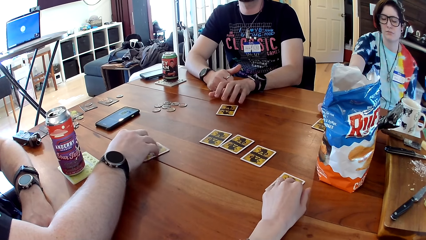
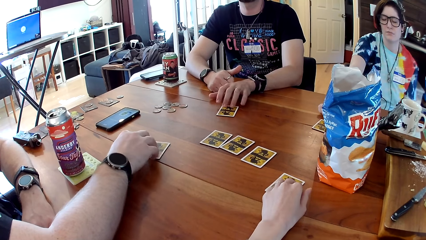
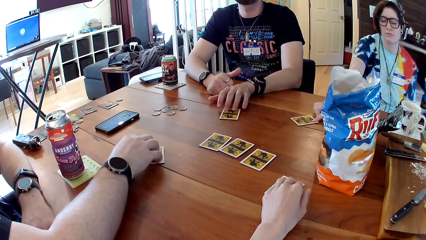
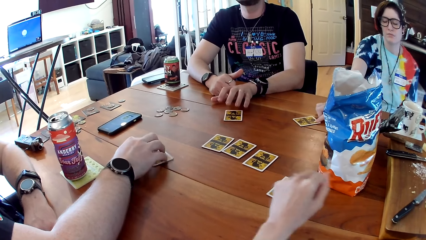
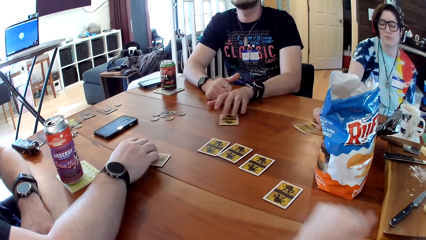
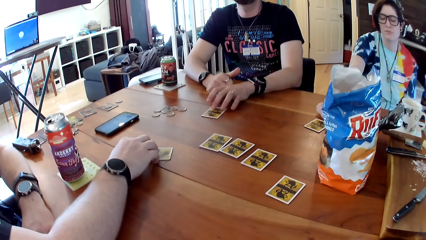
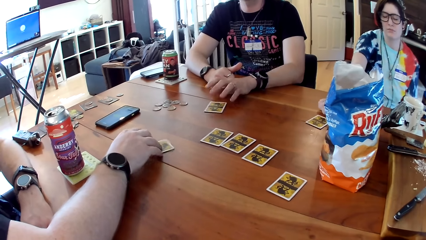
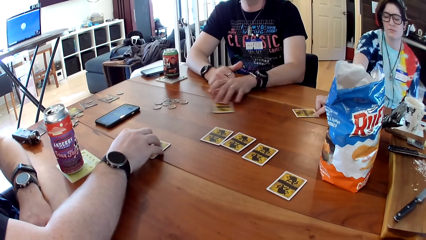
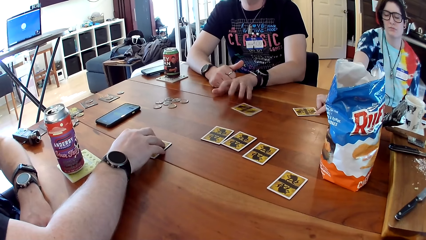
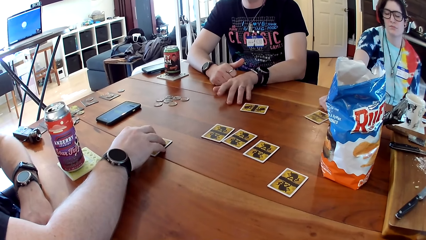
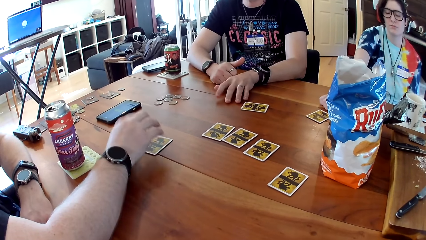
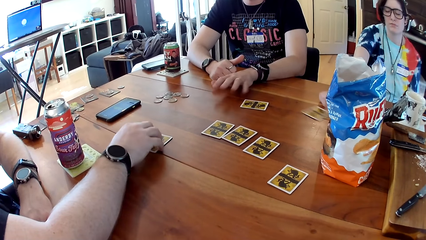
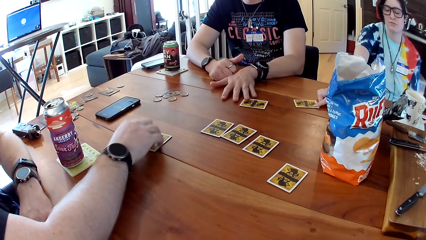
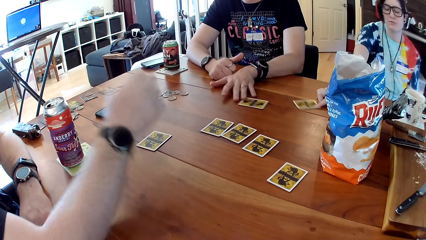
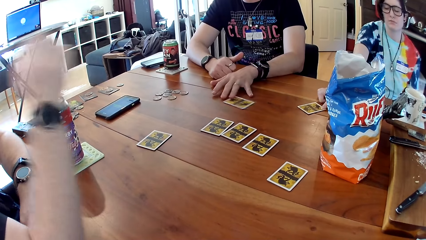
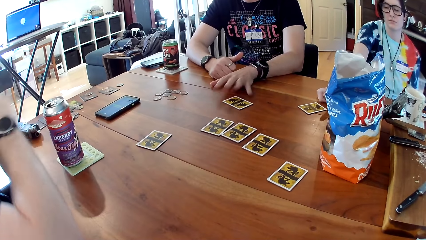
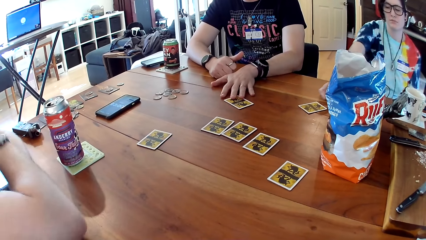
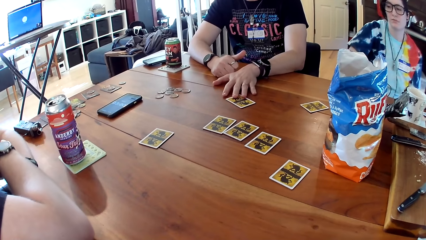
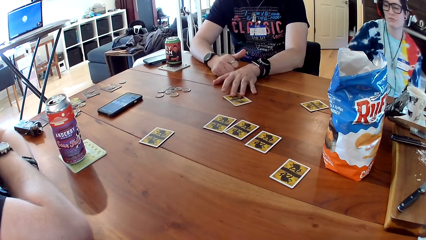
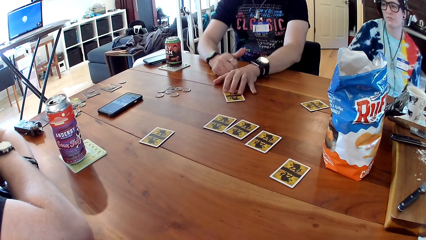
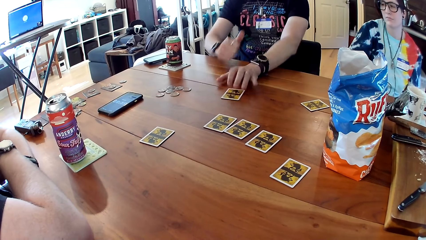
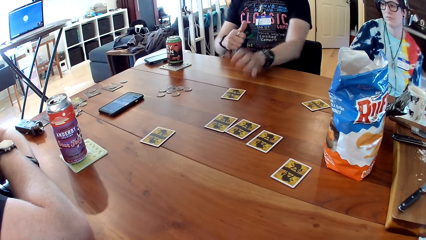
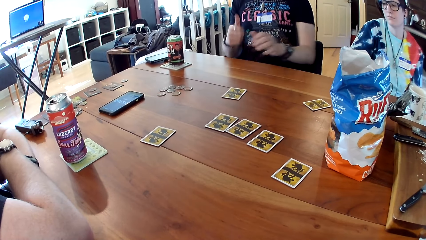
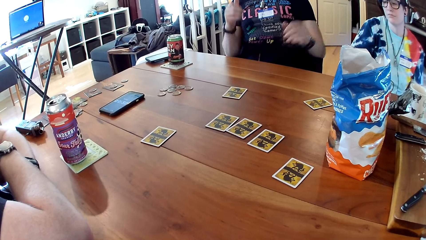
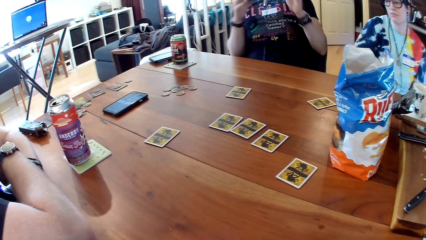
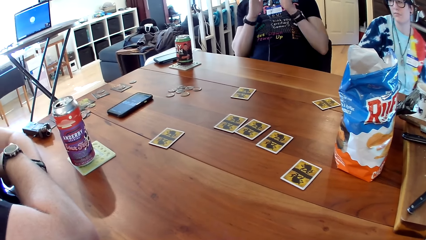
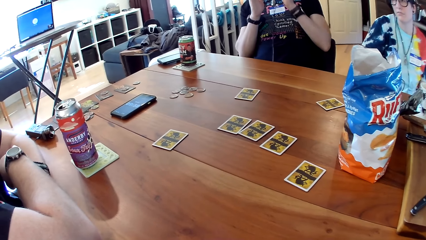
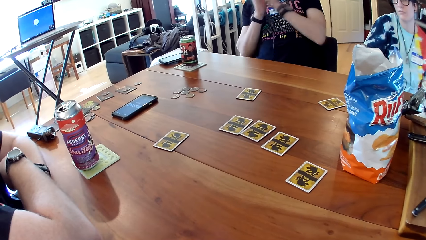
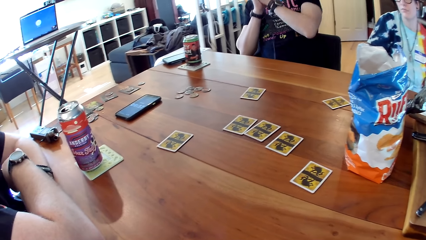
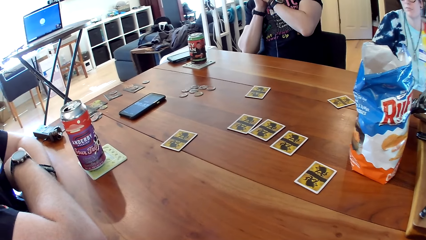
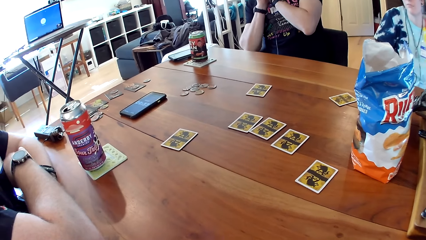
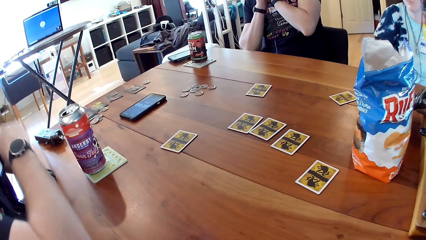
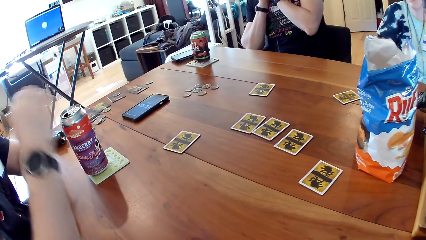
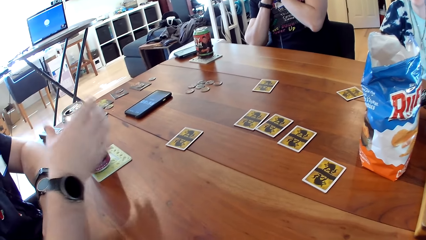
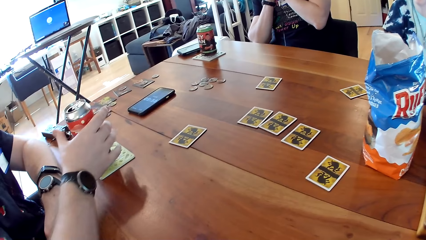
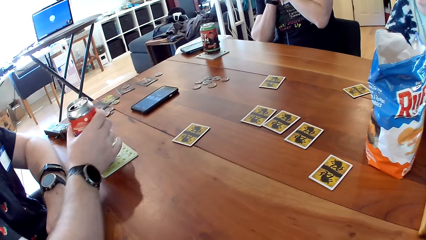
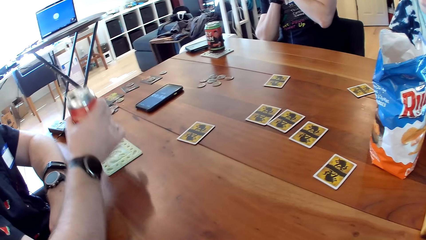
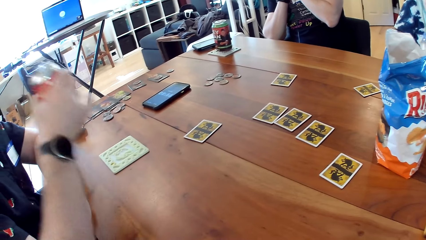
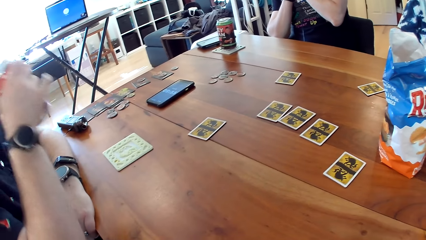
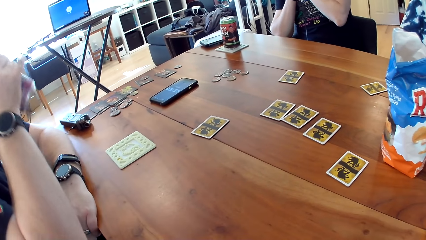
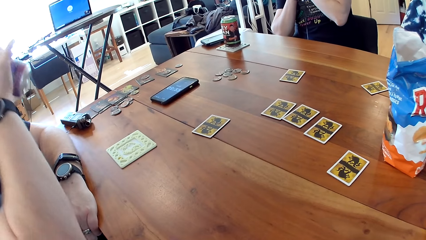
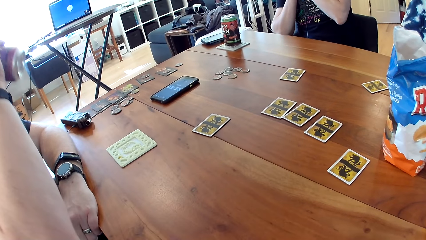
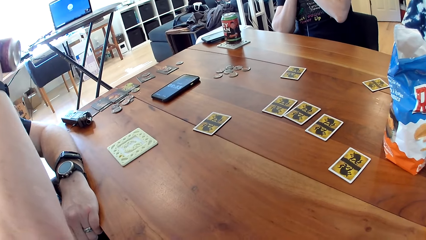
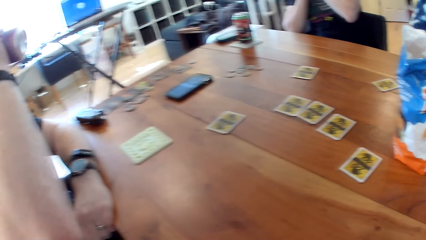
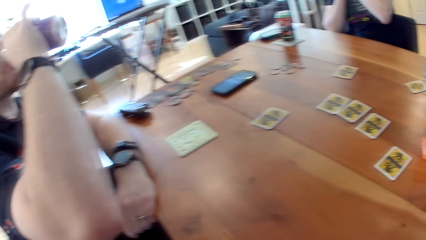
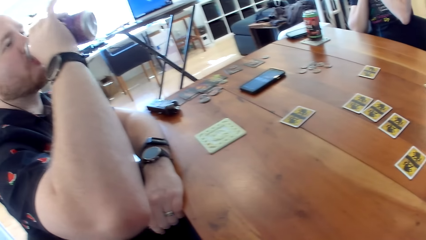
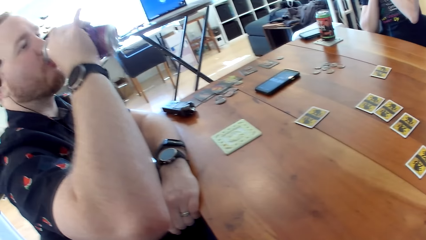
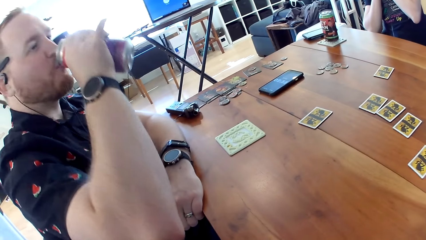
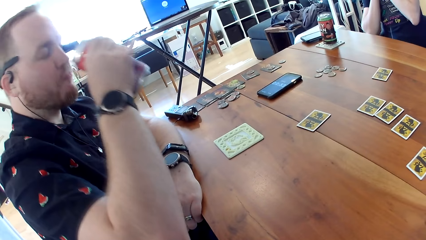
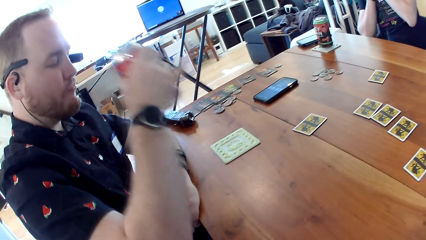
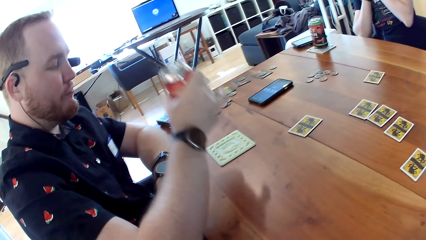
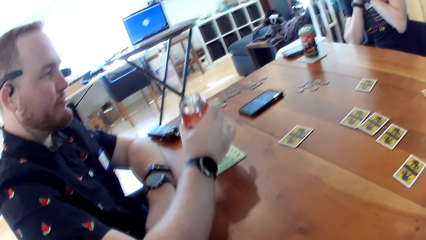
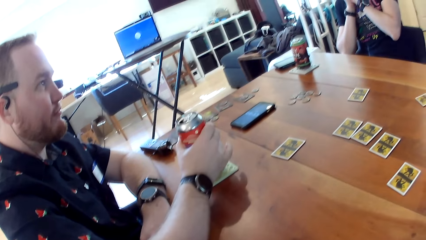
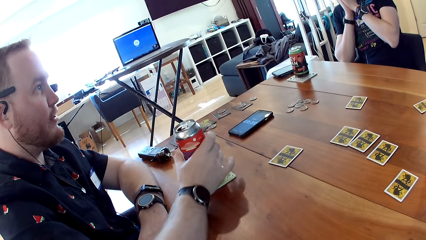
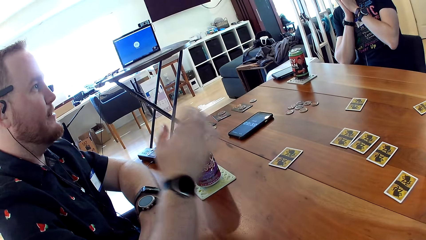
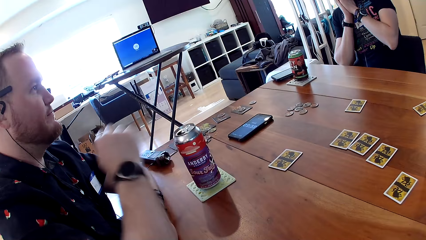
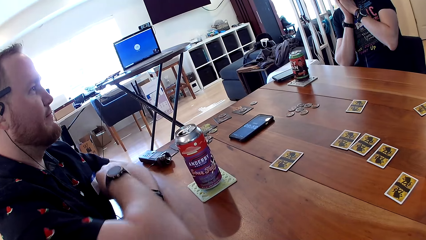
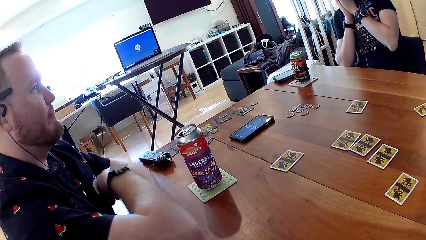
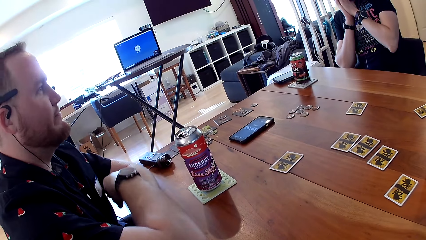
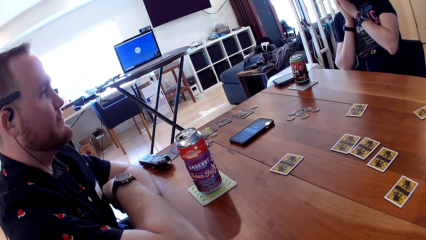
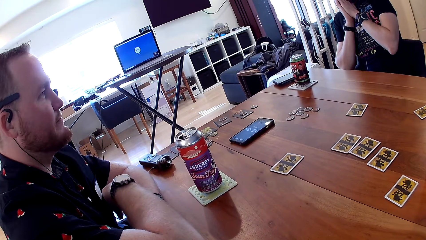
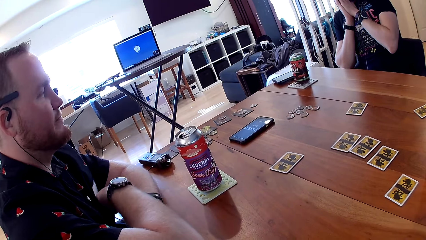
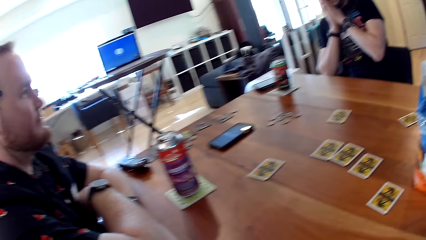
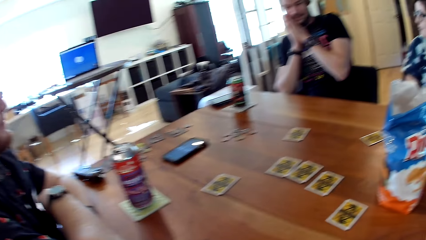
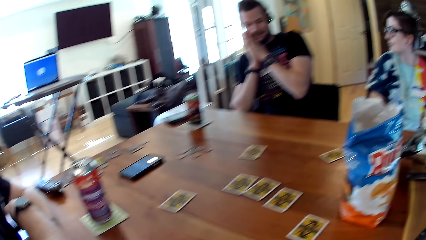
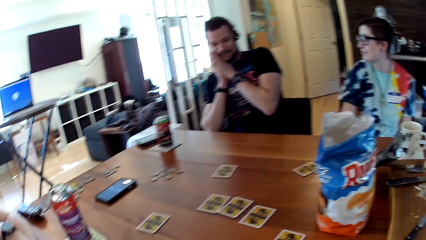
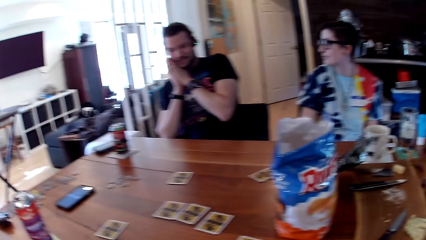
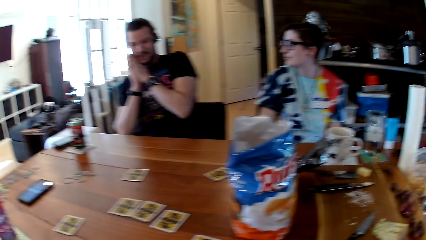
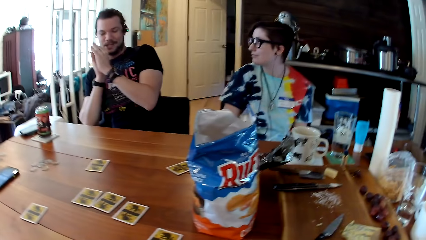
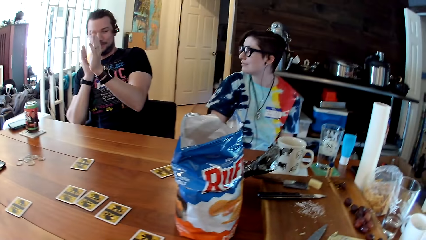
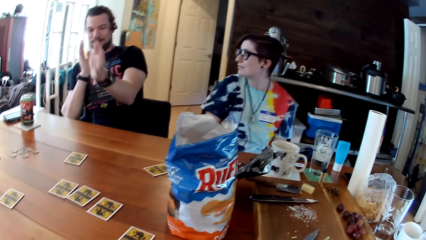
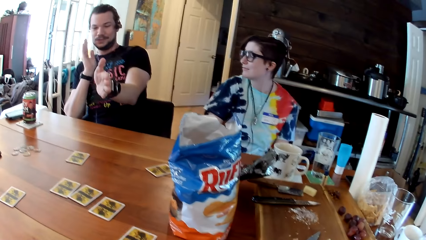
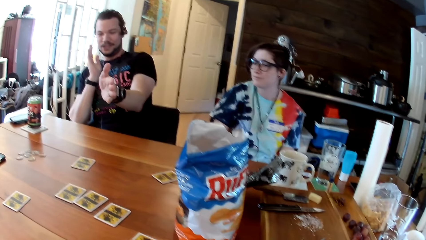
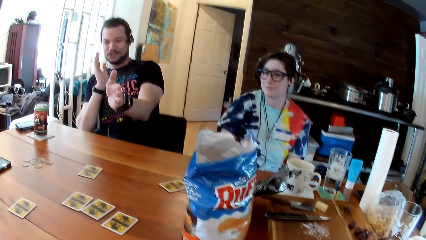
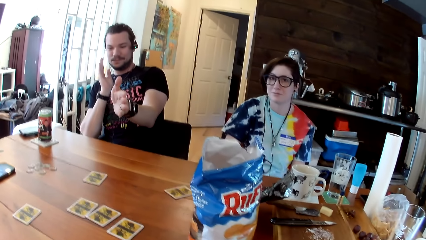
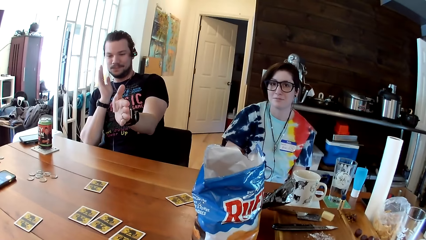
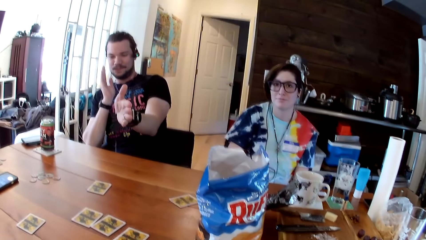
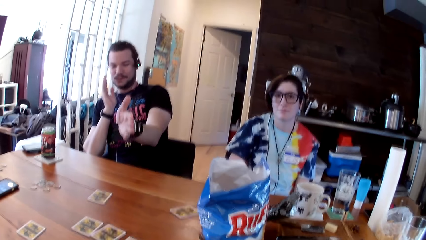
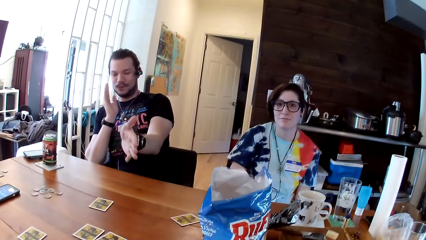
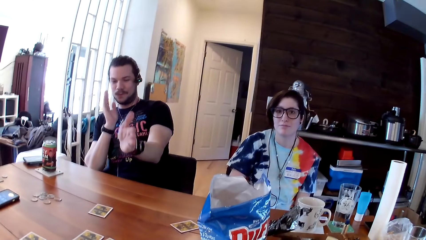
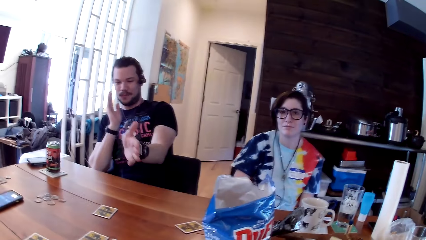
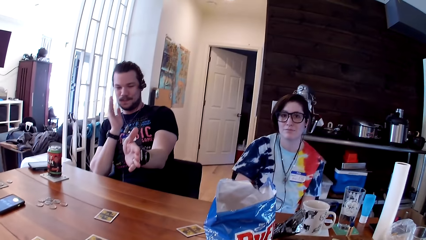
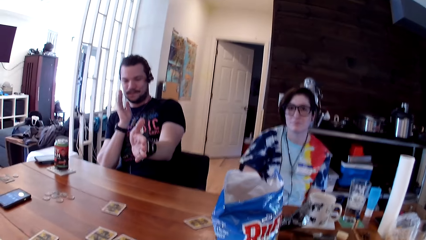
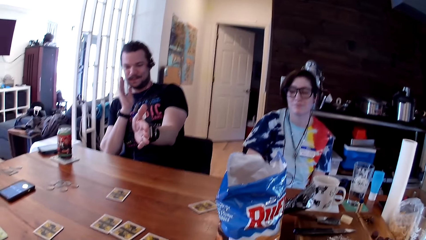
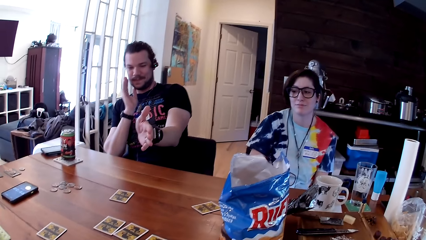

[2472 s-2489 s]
The man taps the card on the table. The camera wearer removes her right hand from the card on the table. Another man removes his right hand from the card on the table. The woman removes her right hand from the card on the table. The first man removes both hands from the table and claps both hands together. The first man speaks to the camera wearer, the other man and the woman. The other man takes a can of juice from the table with his right hand. The other man drinks the can of juice in his right hand. The other man drops the can of juice on the table with his right hand. The first man speaks. The camera wearer looks around. The first man stretches his left hand. The first man speaks.
